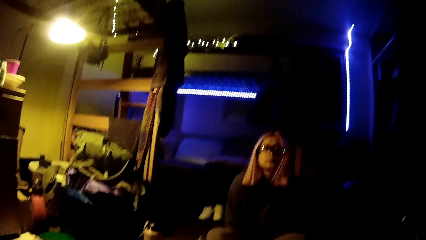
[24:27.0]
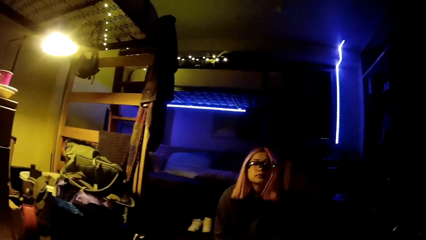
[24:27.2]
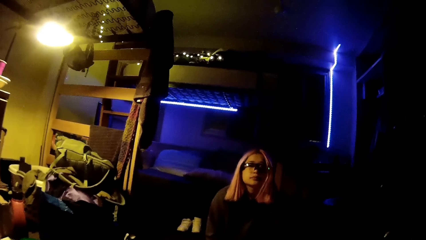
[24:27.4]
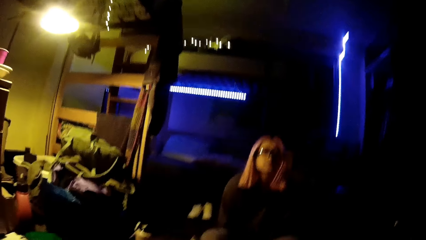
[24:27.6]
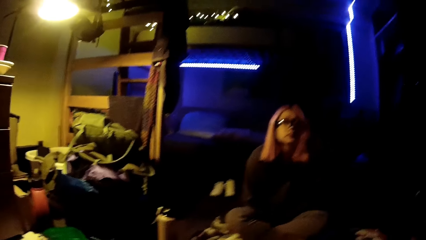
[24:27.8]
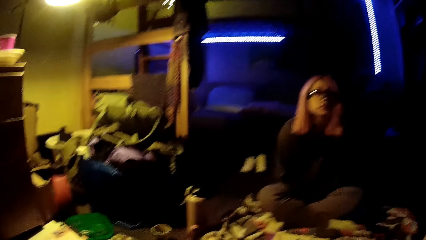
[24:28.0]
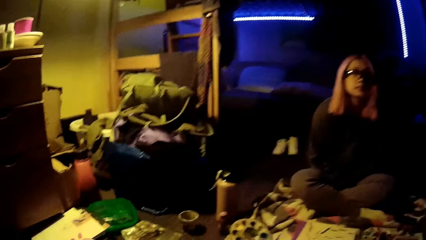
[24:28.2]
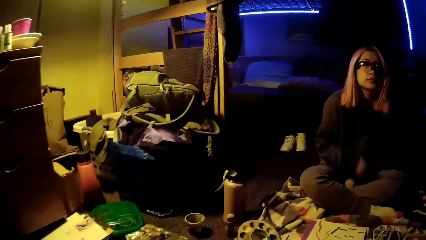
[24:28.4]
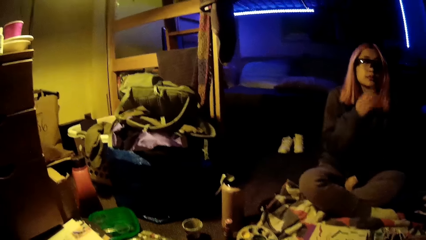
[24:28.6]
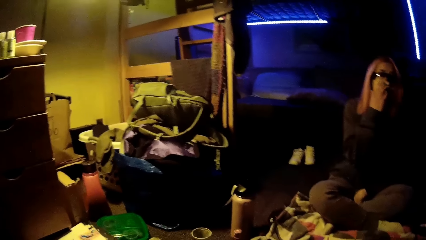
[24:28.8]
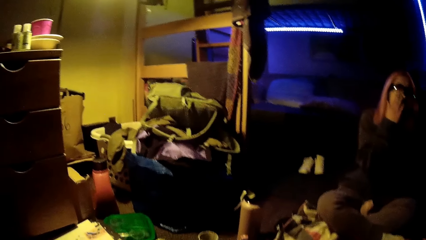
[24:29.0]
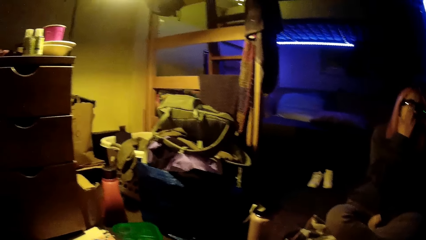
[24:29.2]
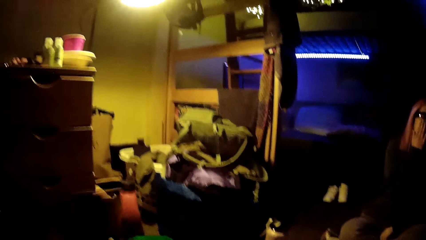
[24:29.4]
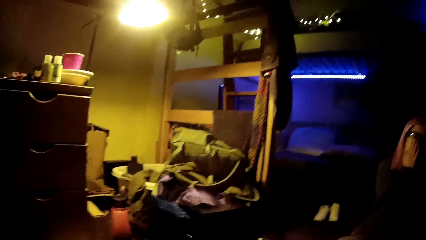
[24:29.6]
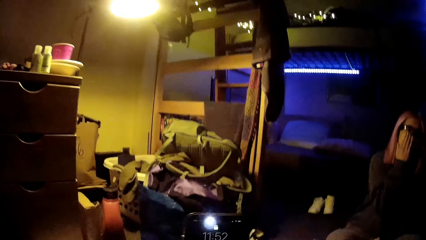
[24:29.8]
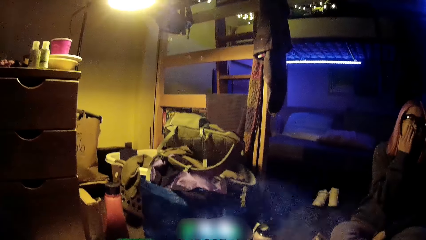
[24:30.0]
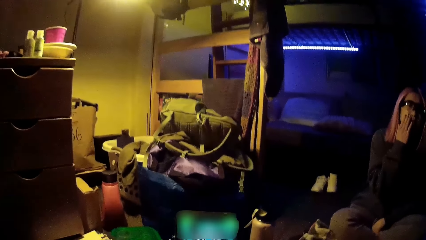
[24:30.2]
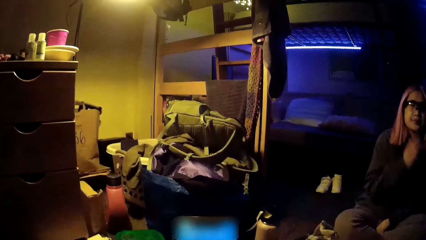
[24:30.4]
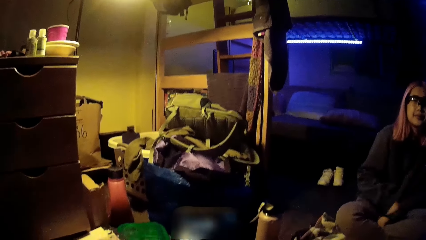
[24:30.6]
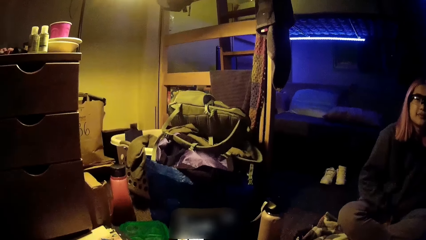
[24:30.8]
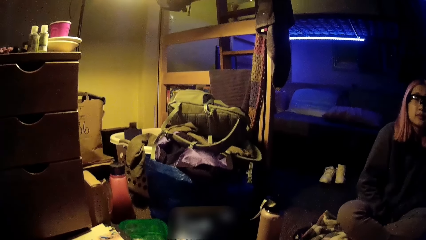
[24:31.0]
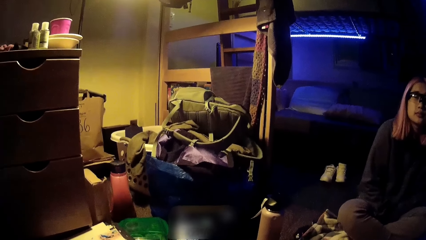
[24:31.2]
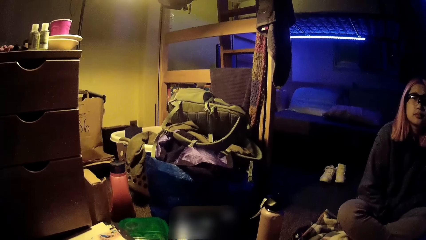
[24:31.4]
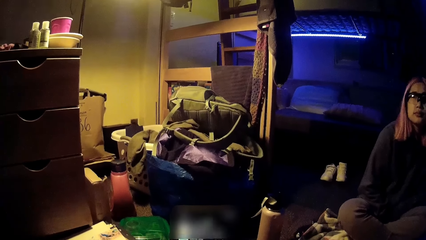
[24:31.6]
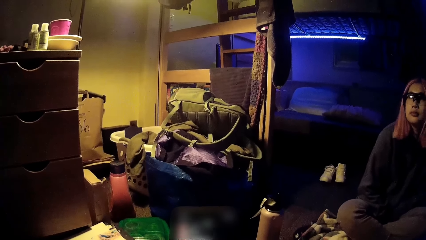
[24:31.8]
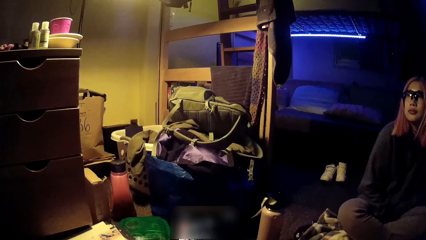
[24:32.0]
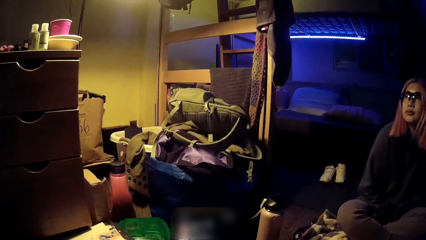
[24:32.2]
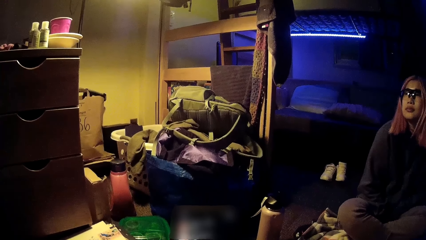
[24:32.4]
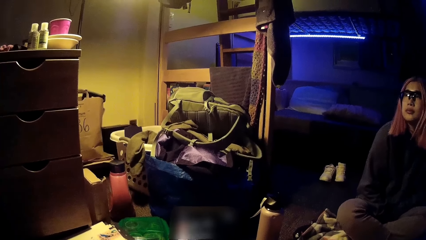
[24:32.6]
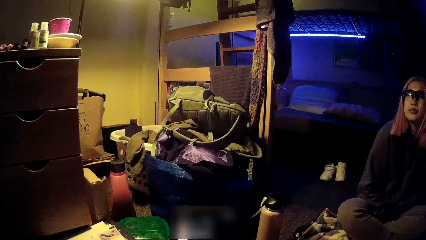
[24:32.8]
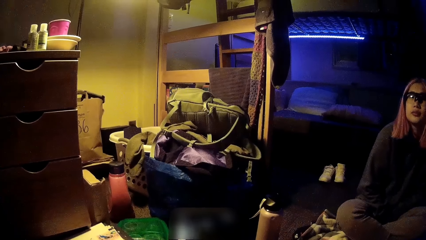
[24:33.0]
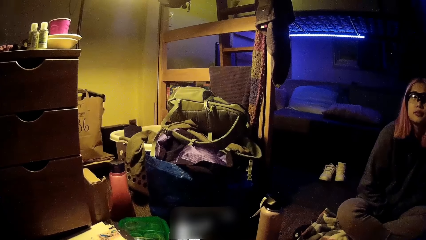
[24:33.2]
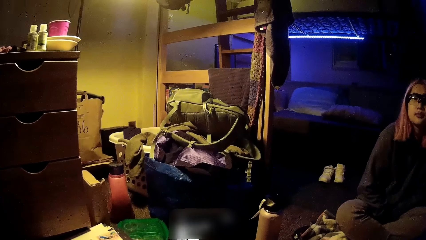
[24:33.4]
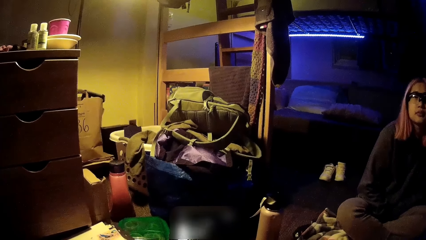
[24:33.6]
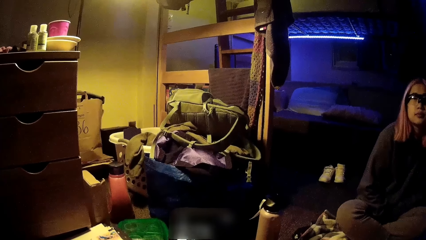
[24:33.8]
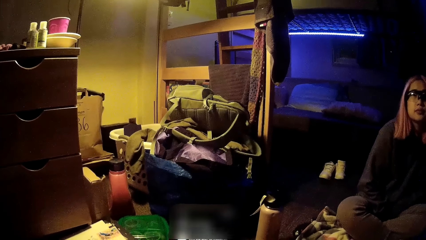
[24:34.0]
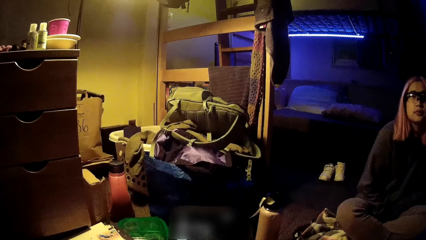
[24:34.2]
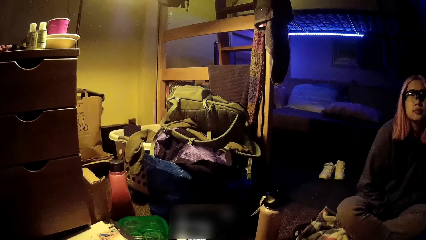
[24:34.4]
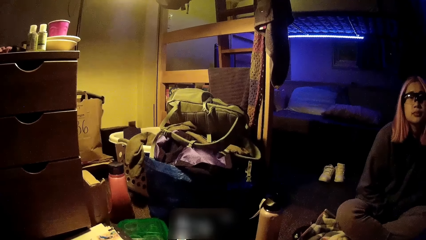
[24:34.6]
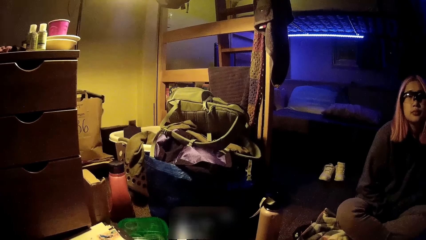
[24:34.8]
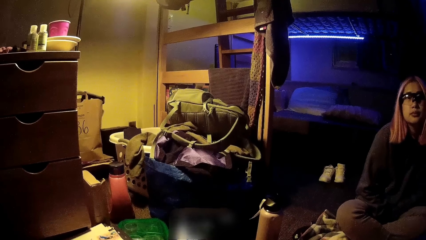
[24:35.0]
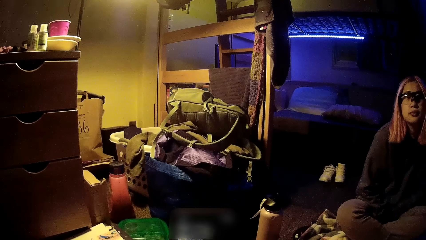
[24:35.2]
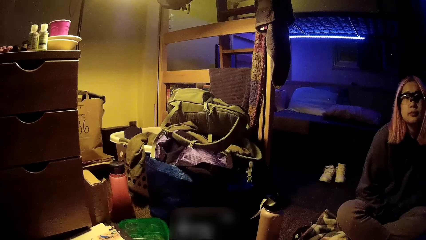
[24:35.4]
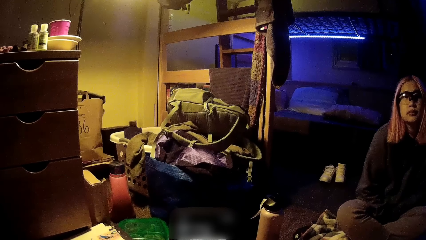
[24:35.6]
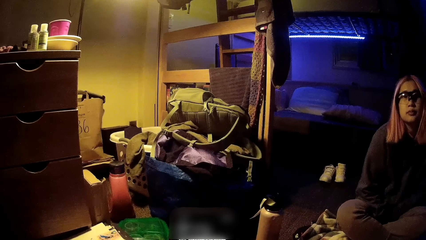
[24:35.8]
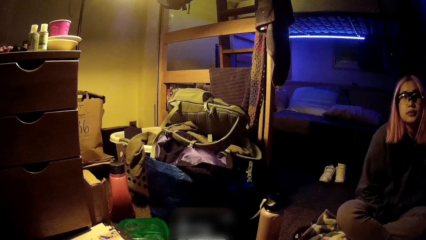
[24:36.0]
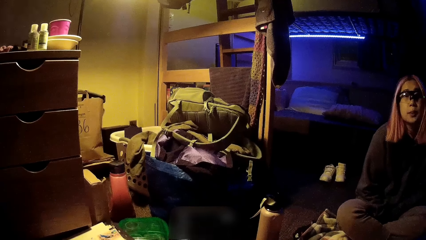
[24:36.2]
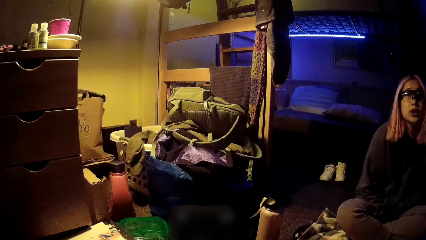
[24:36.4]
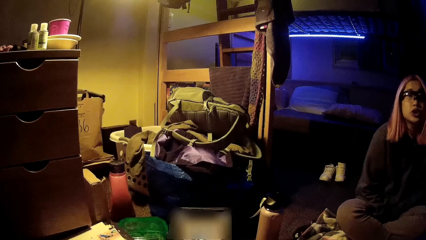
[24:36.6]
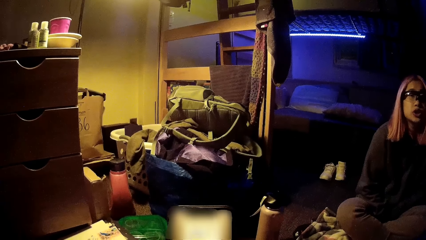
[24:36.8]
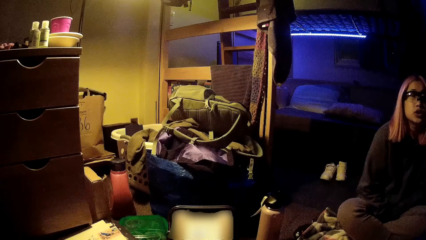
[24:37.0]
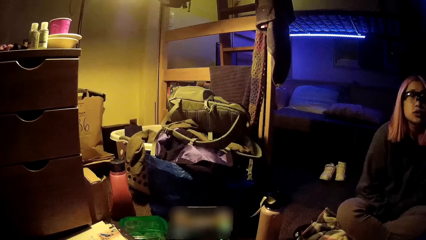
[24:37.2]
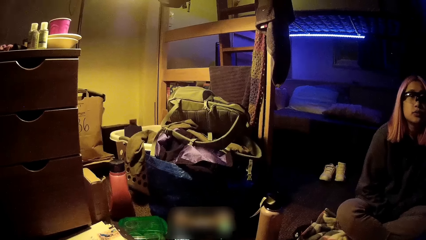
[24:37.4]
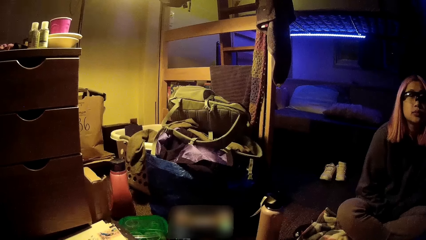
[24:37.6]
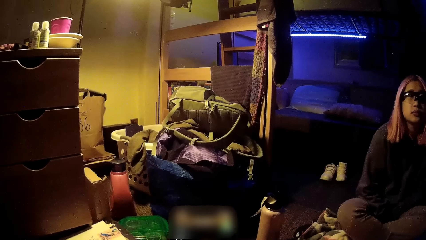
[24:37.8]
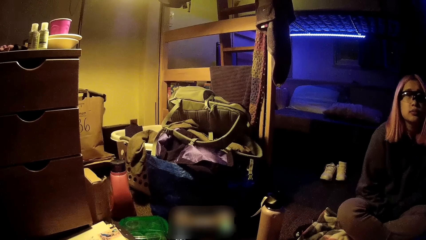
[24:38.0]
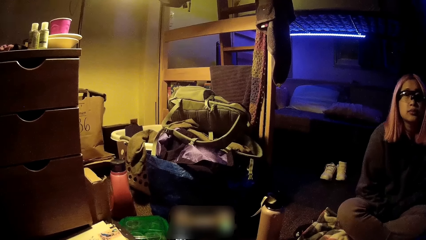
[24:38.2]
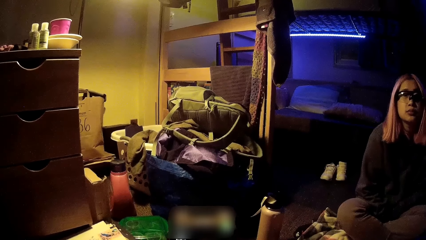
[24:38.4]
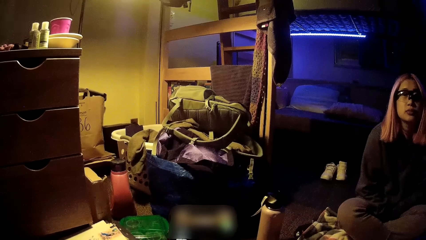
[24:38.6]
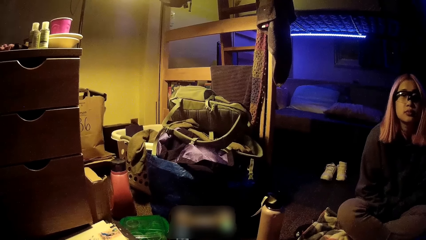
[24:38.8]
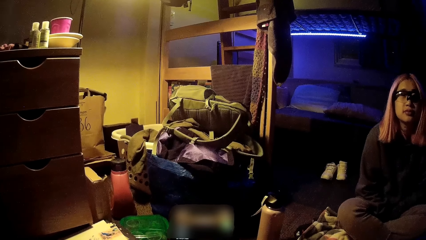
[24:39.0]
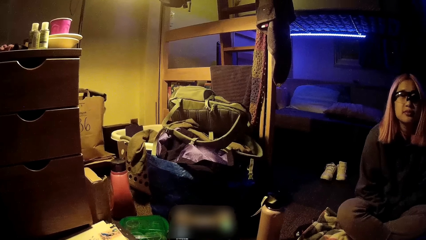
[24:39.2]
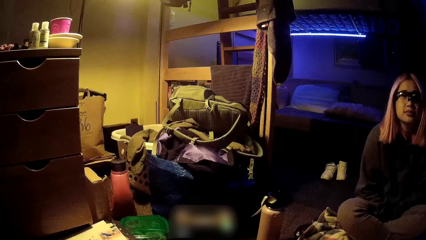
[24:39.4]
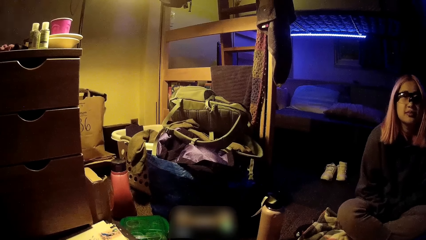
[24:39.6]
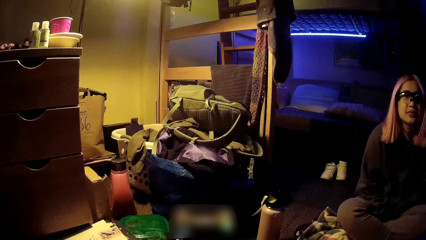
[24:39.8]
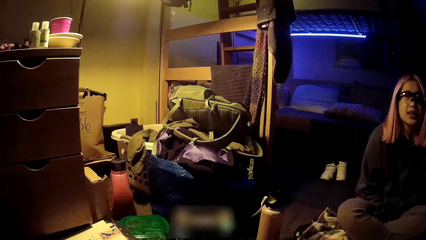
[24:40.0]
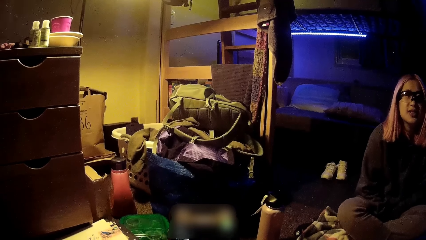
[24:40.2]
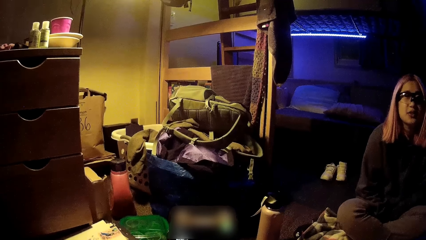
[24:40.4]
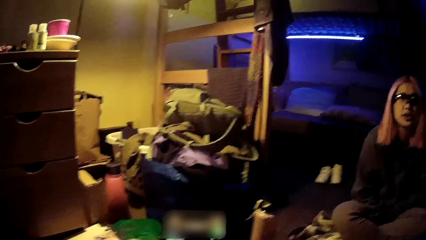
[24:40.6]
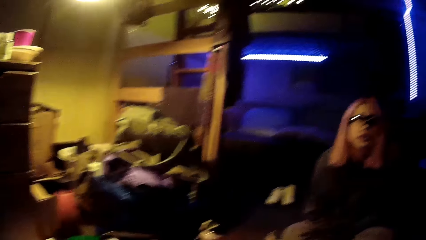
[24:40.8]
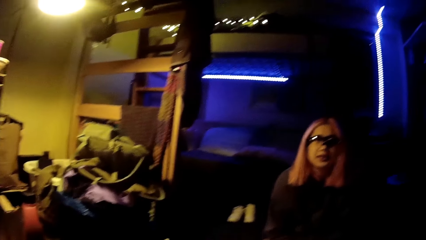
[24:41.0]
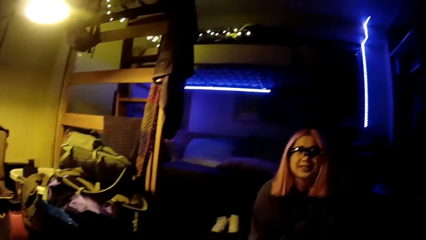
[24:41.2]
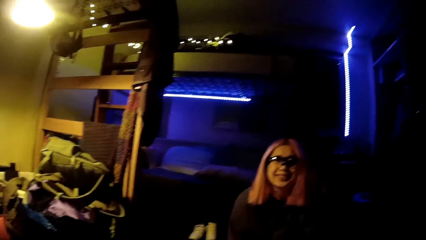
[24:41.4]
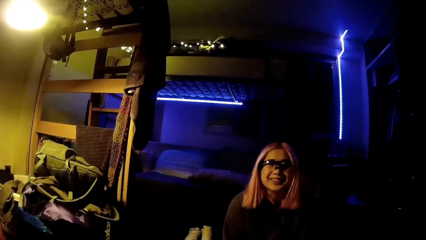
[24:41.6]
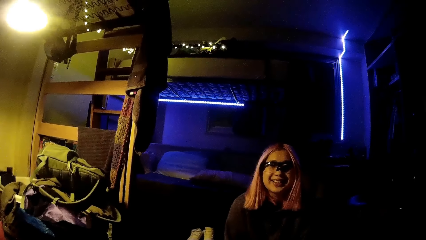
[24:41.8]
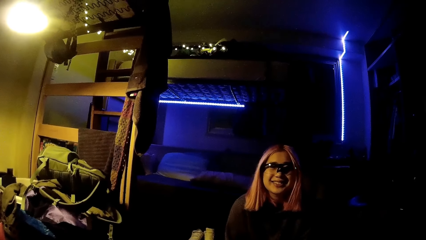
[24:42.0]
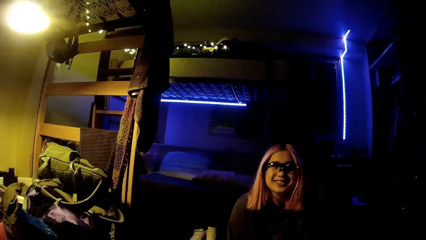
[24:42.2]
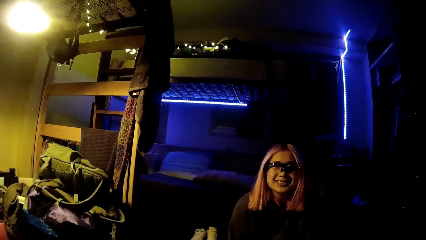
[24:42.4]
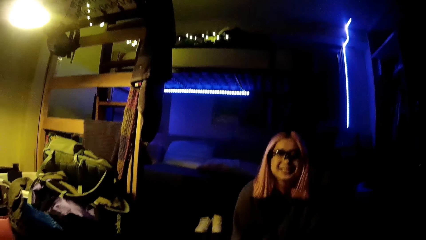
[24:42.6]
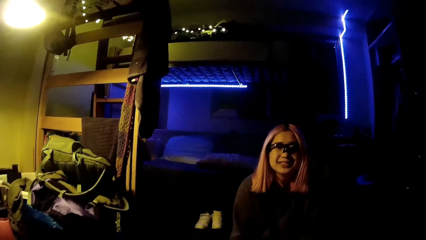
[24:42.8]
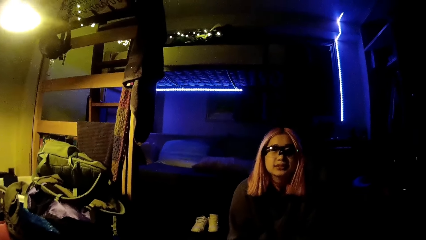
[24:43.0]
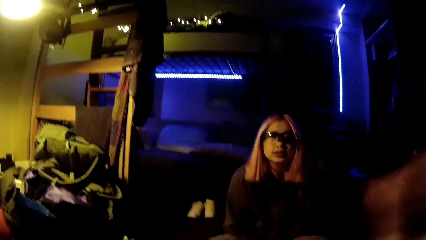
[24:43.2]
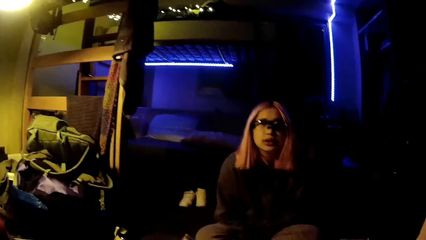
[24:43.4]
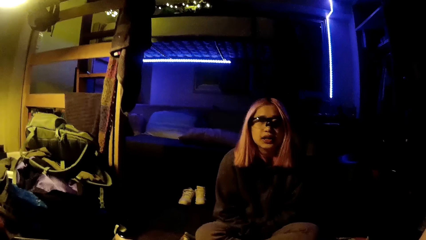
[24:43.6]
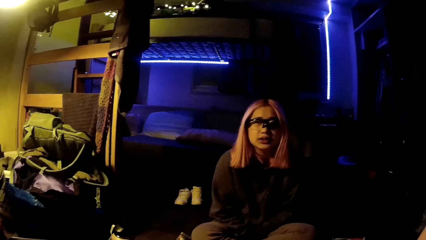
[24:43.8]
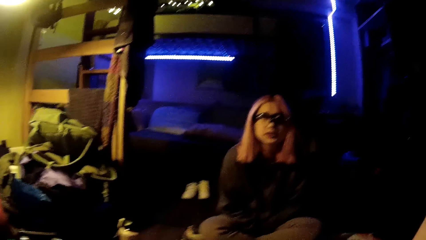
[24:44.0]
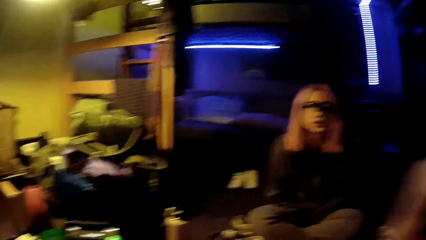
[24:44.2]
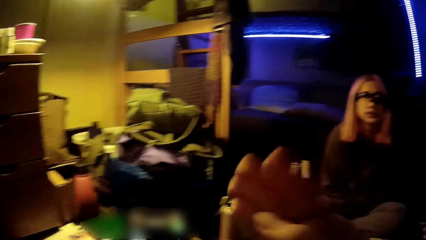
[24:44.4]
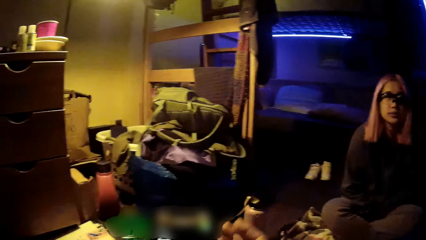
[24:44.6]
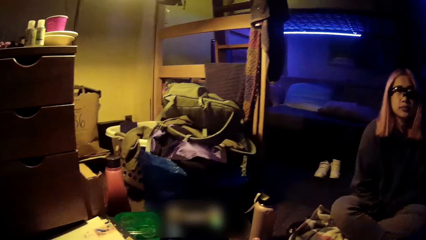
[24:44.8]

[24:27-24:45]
A woman touches her face with her right hand. The camera wearer holds a phone. They operate the phone. They operate the phone with both hands. They look at the woman. They converse with the woman.
